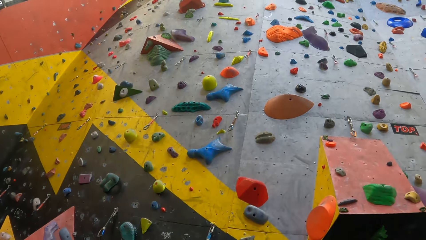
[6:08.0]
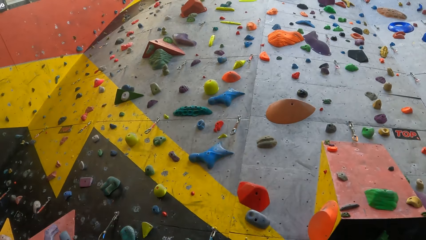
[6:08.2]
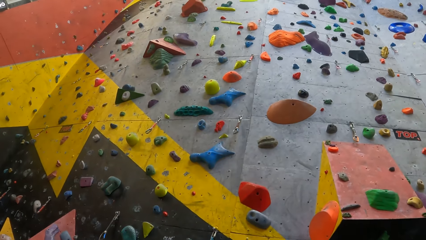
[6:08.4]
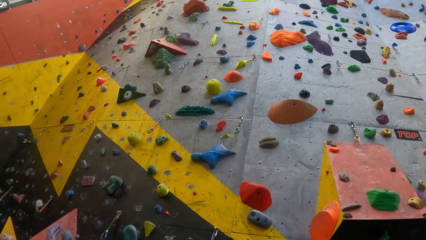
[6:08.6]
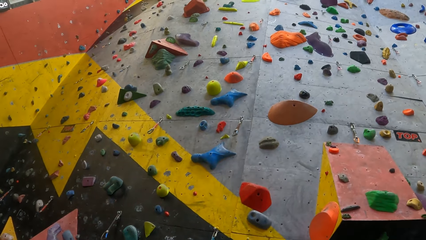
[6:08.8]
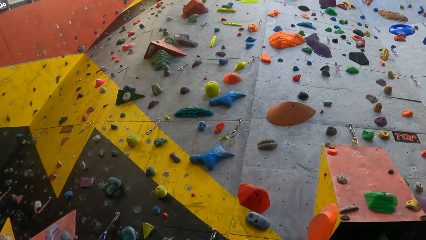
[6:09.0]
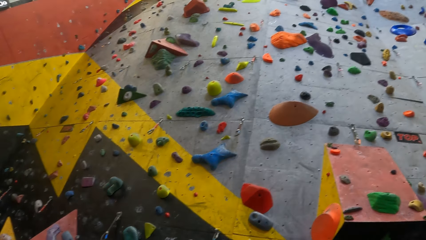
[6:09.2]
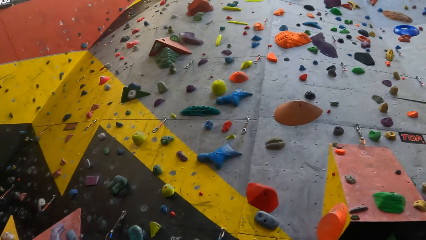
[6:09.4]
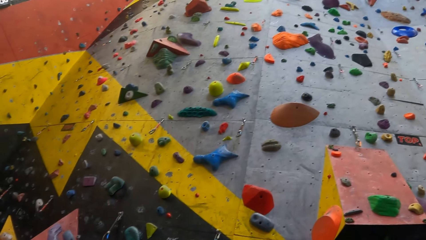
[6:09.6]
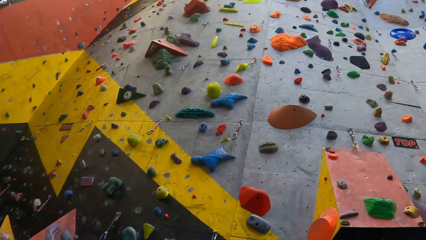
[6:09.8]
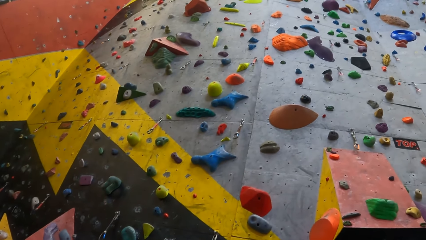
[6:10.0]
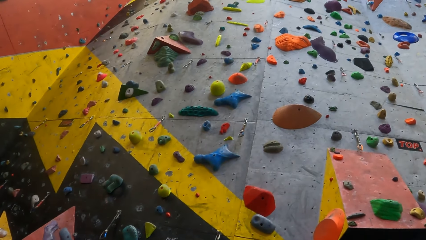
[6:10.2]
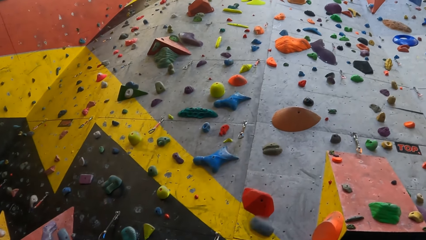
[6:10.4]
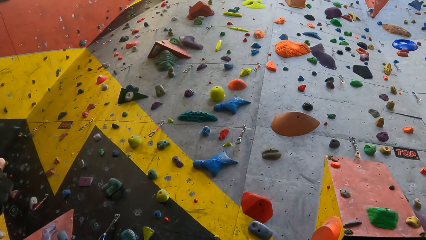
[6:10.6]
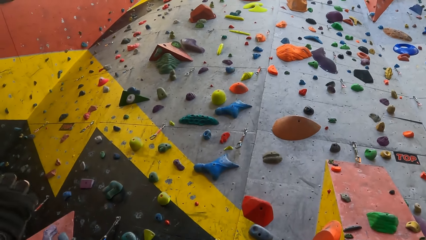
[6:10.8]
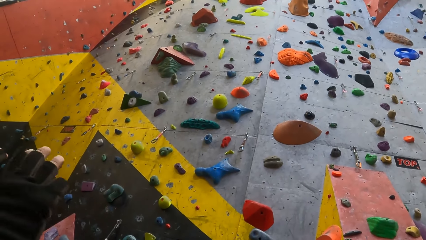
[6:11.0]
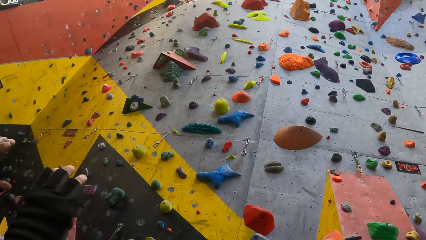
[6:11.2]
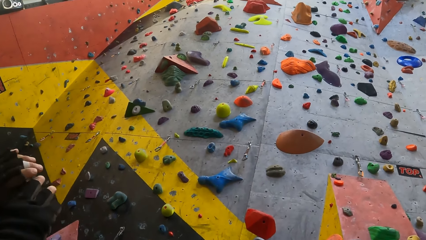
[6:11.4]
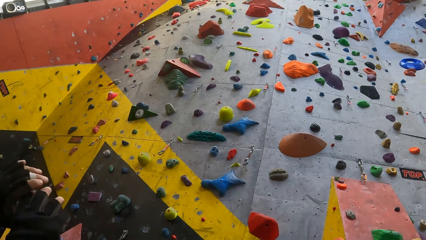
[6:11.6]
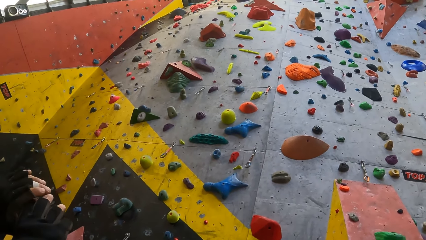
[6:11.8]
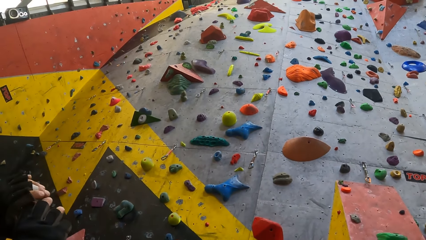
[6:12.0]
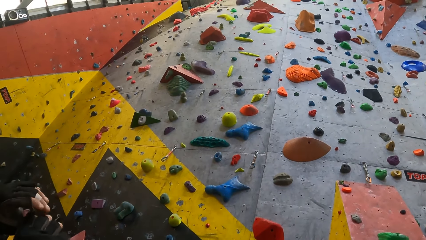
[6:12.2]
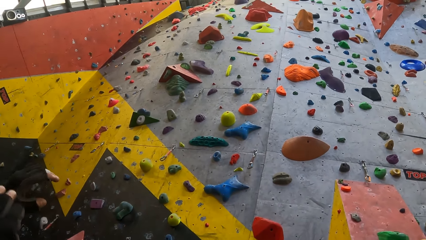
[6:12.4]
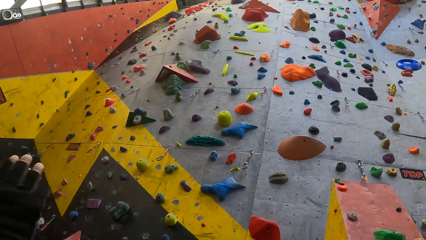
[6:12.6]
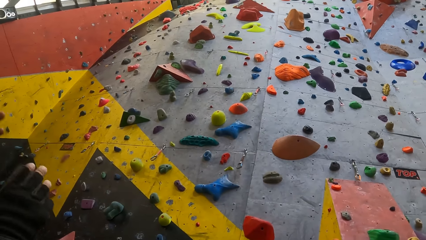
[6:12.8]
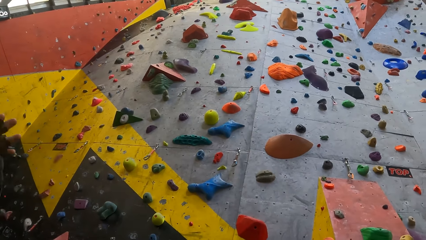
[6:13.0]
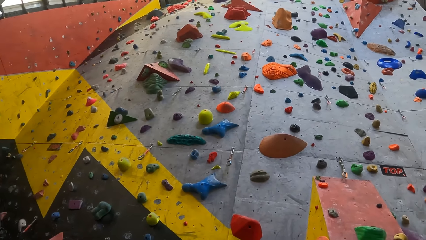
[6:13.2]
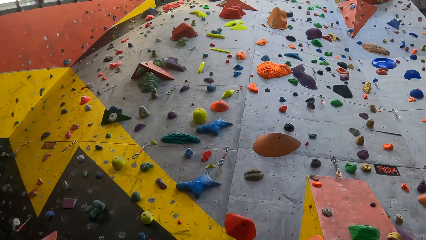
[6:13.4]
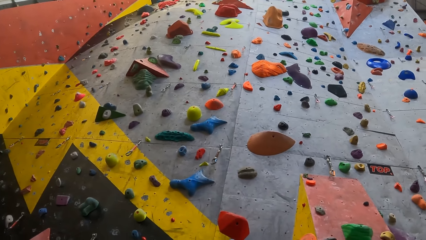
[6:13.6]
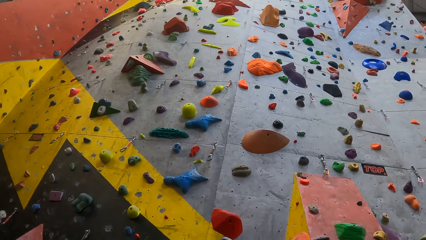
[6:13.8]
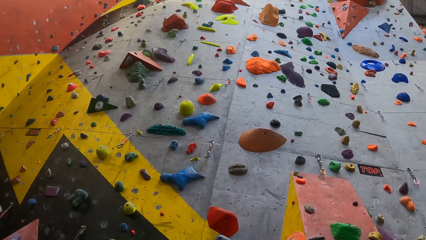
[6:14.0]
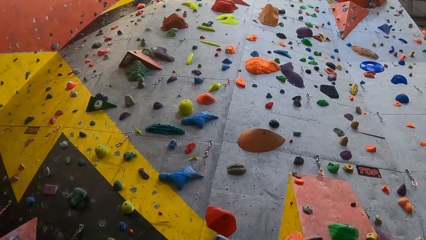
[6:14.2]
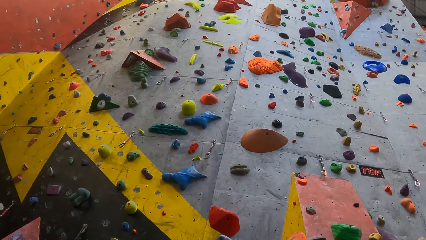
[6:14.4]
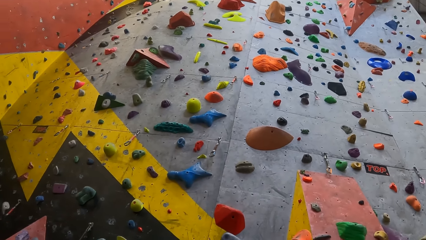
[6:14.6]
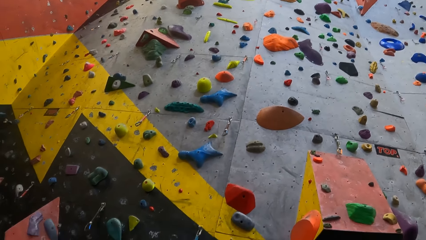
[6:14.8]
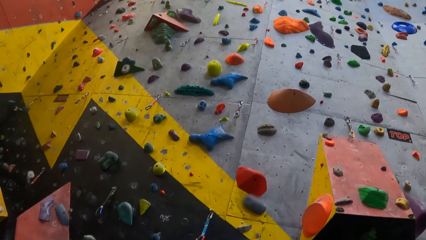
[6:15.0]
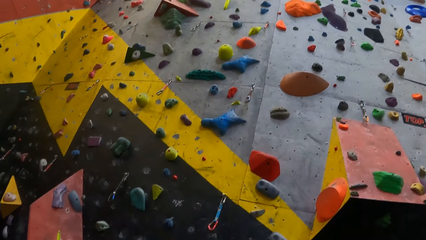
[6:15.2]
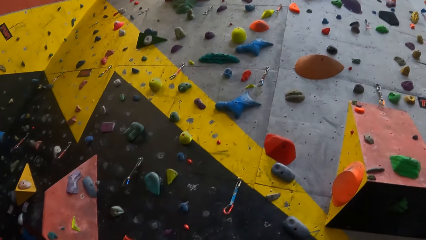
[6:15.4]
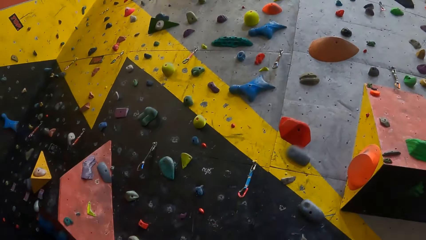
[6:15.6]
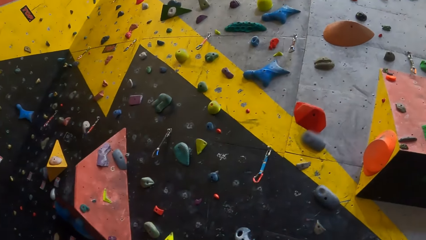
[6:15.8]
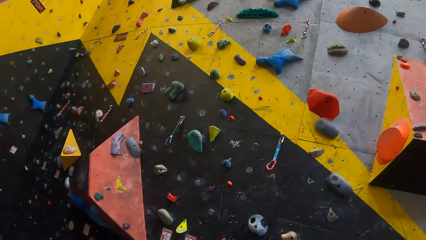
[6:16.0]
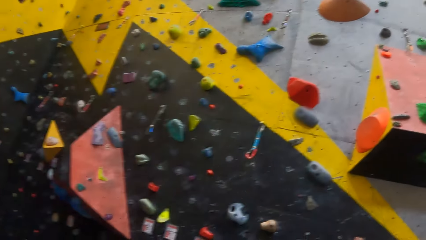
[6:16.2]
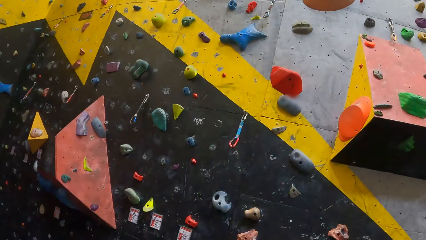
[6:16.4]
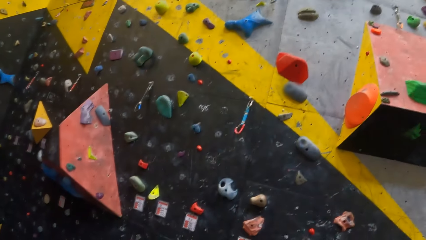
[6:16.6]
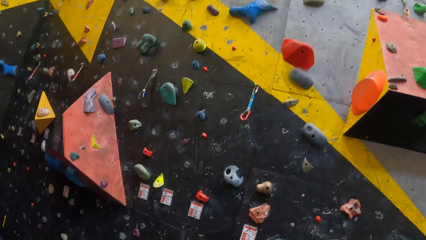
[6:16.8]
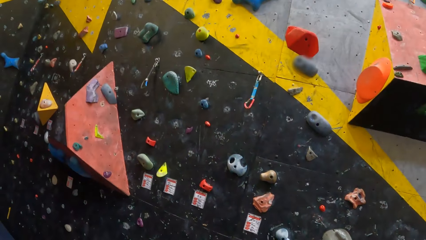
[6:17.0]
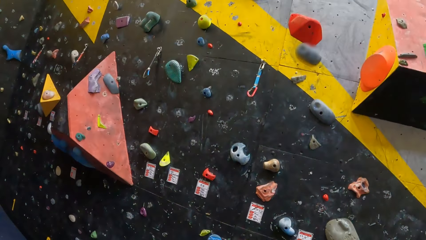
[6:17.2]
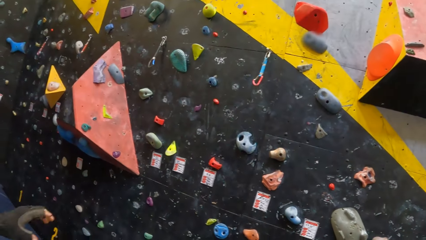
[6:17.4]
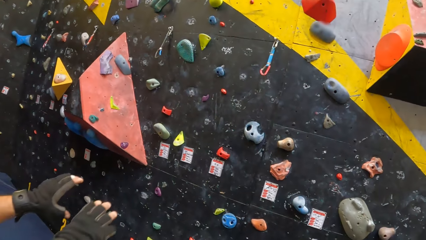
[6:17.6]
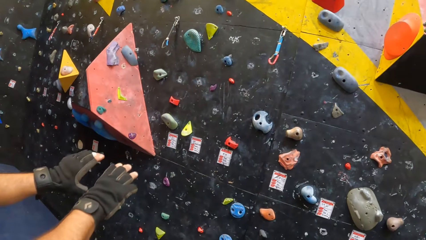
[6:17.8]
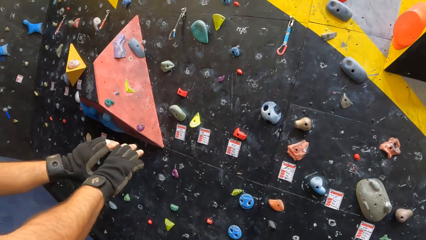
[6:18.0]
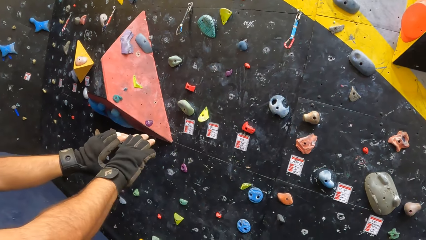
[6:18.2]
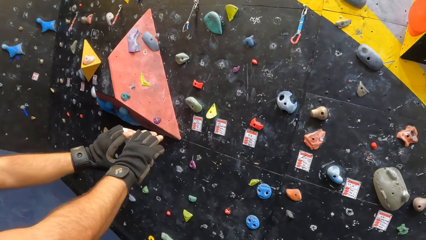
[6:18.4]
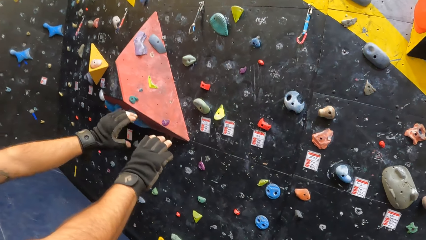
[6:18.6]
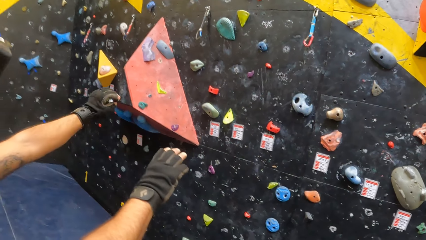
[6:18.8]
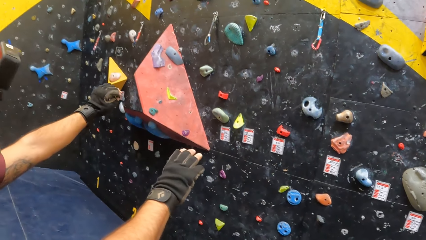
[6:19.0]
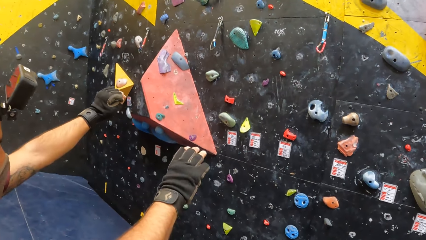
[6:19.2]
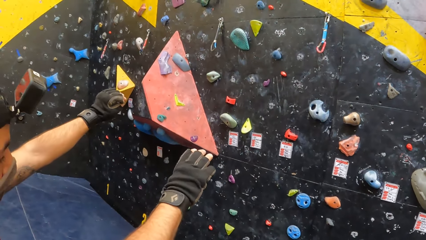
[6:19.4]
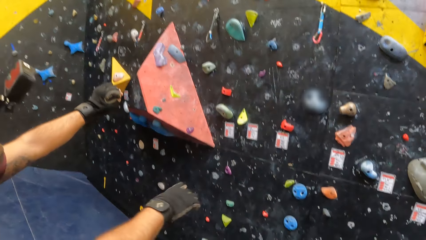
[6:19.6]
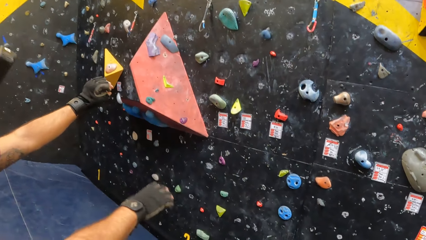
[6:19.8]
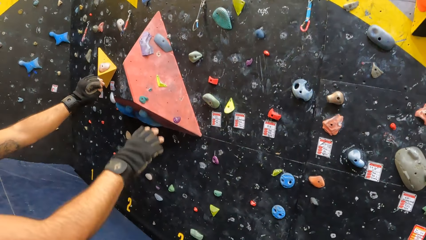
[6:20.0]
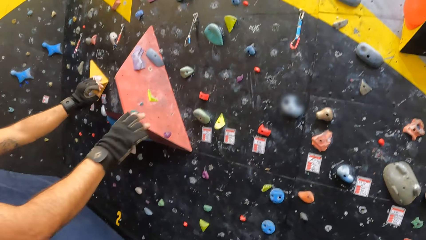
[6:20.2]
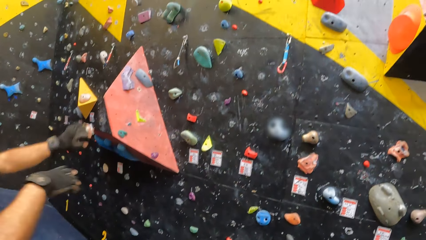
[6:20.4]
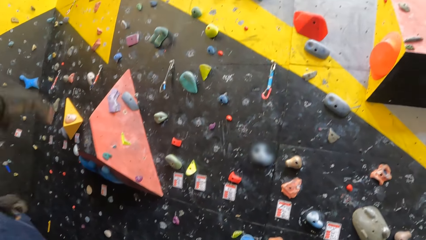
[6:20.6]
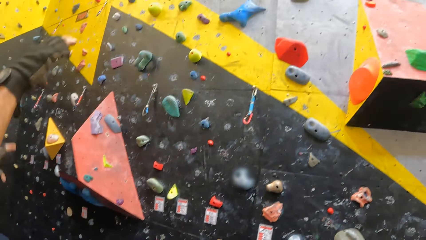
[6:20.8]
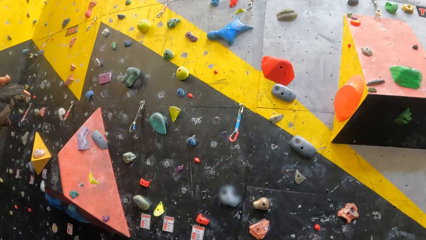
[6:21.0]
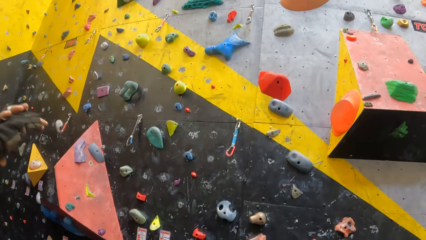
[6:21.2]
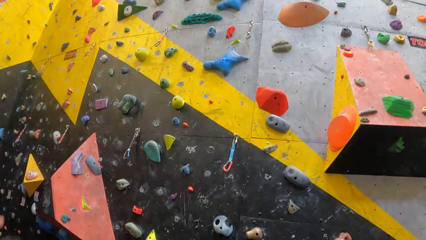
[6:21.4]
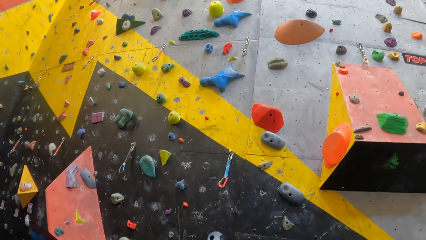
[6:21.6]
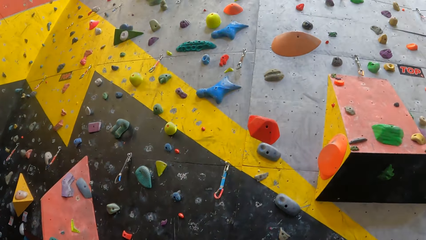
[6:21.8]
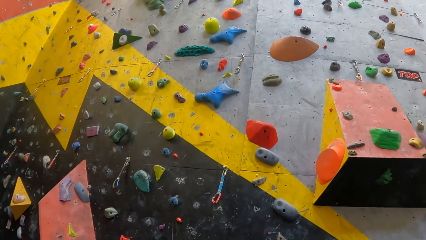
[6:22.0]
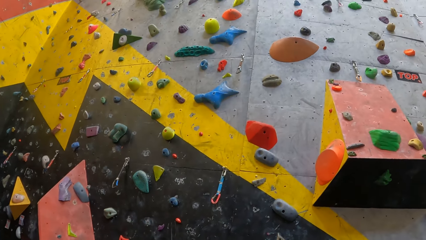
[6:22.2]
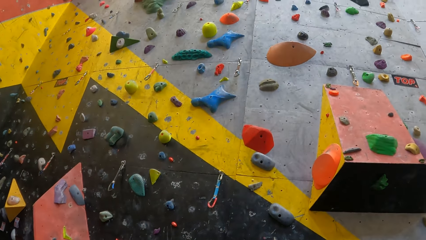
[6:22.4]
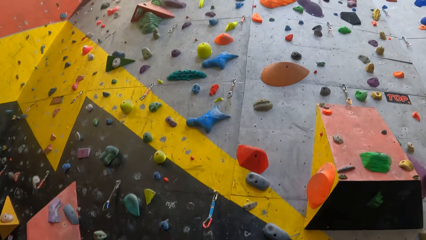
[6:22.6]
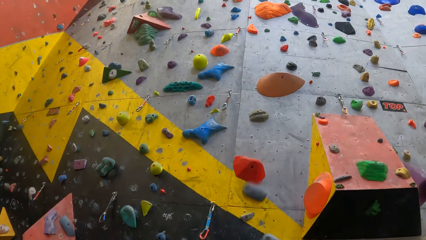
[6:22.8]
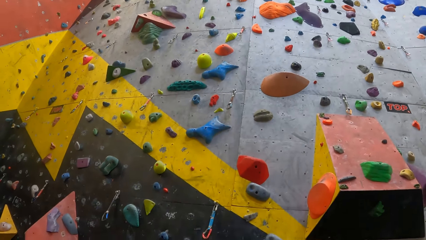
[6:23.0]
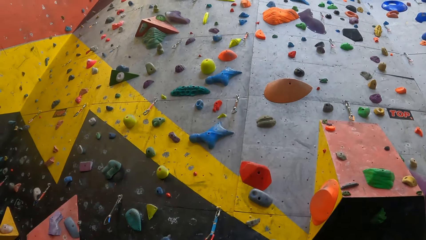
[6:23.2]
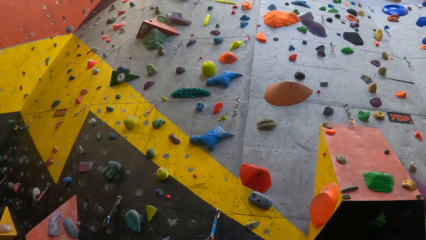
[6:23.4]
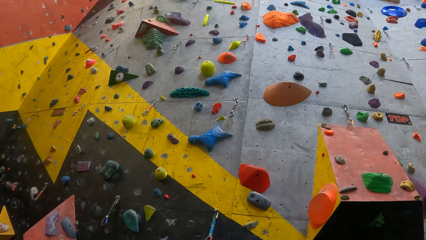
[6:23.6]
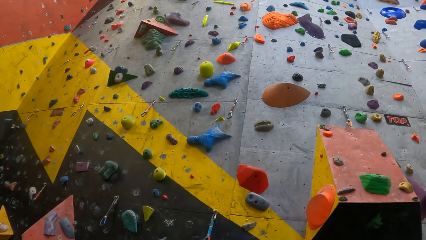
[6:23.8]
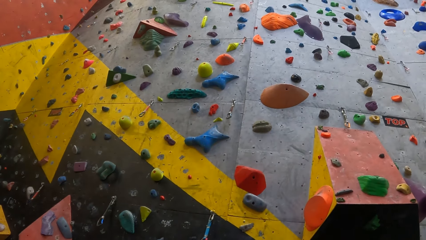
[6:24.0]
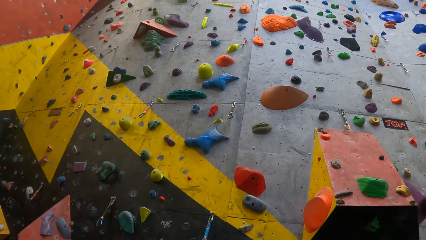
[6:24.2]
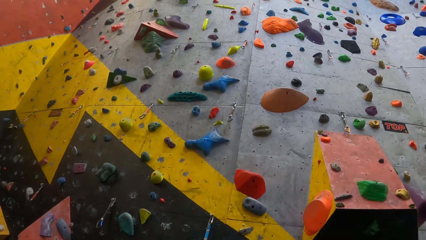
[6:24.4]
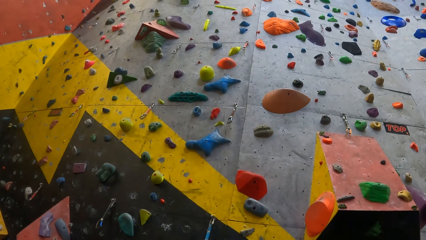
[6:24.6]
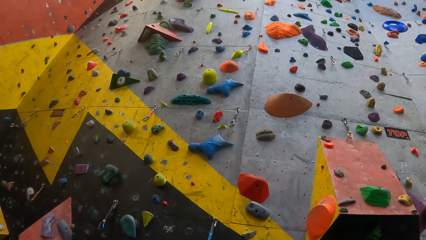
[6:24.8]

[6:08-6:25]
A man demonstrates with his hands. The man moves his hands.
